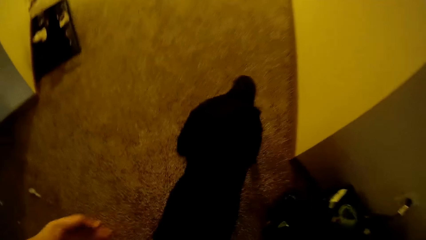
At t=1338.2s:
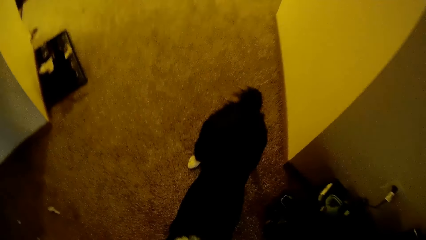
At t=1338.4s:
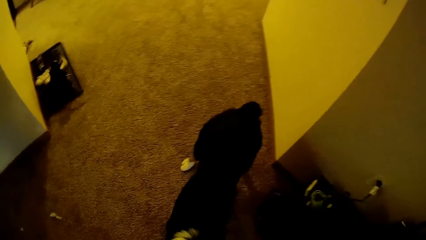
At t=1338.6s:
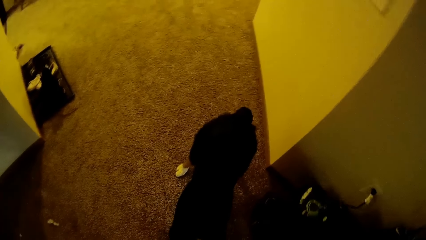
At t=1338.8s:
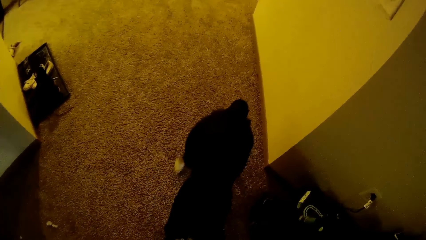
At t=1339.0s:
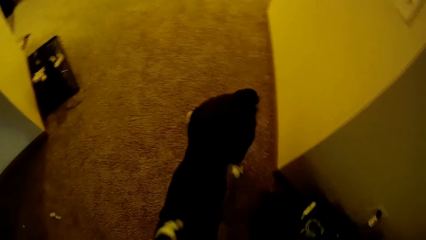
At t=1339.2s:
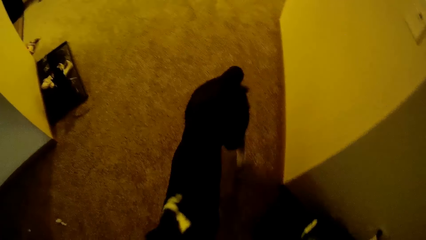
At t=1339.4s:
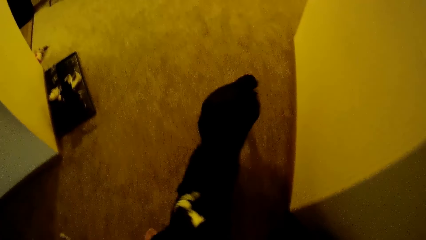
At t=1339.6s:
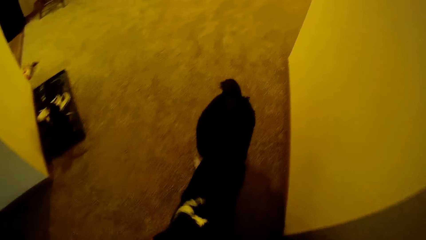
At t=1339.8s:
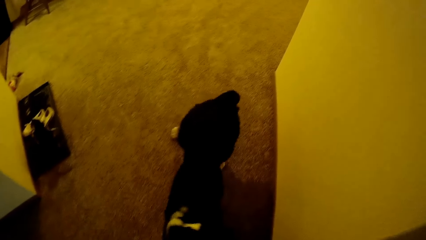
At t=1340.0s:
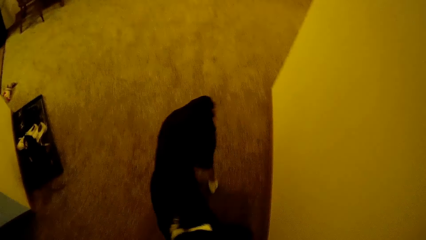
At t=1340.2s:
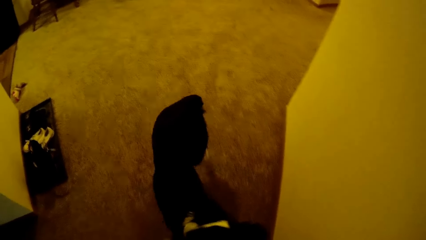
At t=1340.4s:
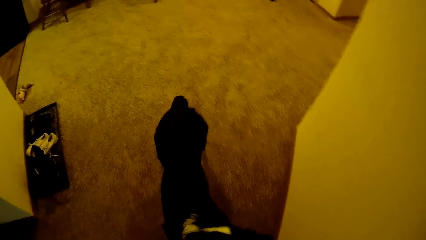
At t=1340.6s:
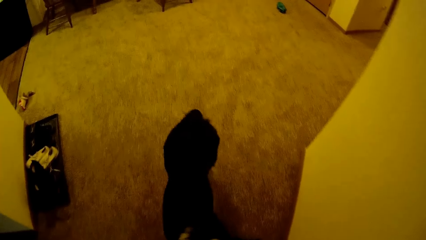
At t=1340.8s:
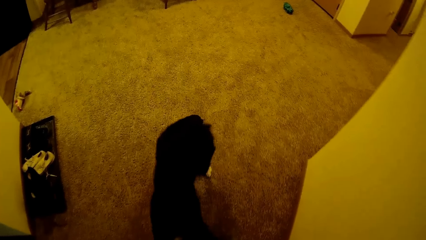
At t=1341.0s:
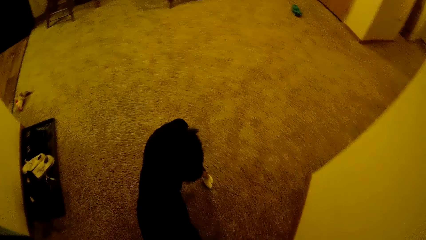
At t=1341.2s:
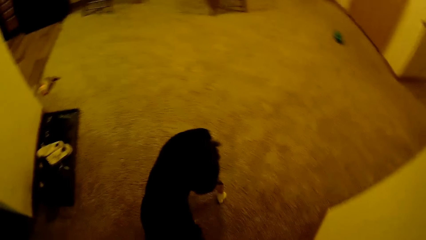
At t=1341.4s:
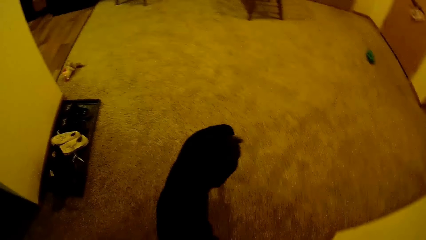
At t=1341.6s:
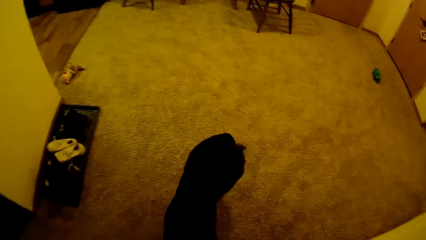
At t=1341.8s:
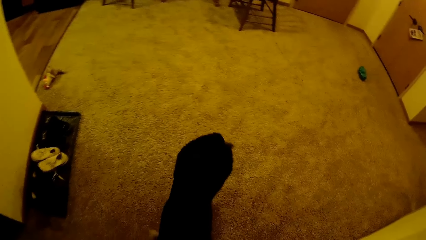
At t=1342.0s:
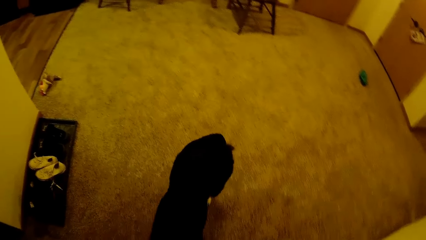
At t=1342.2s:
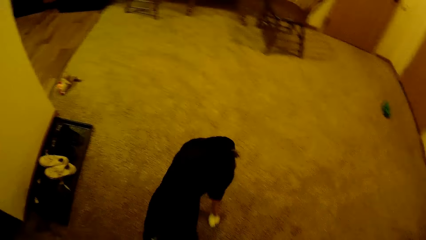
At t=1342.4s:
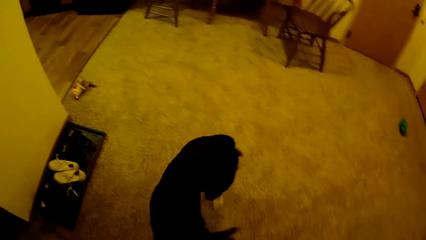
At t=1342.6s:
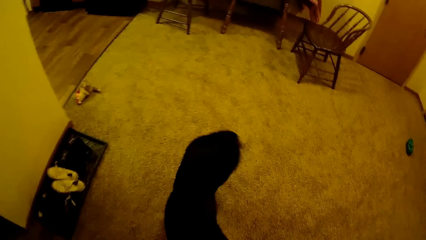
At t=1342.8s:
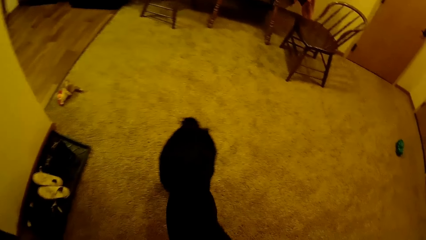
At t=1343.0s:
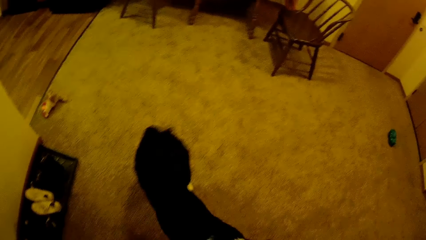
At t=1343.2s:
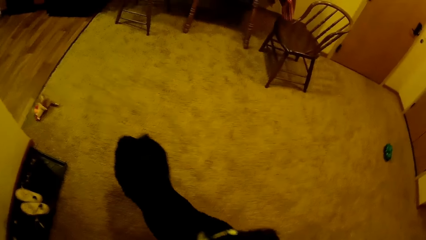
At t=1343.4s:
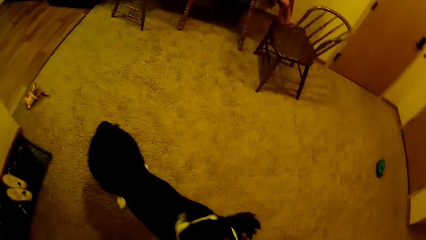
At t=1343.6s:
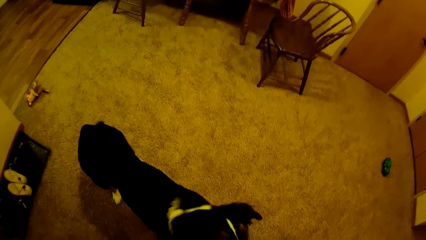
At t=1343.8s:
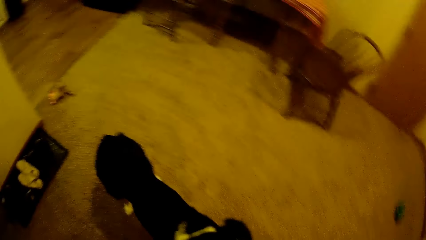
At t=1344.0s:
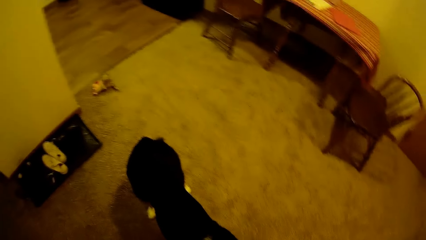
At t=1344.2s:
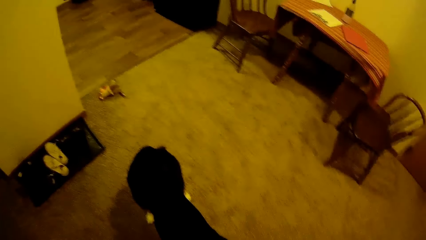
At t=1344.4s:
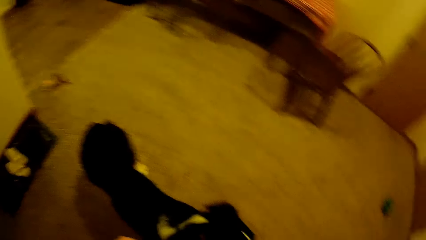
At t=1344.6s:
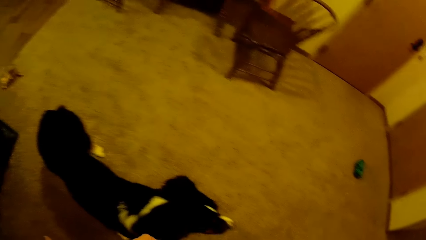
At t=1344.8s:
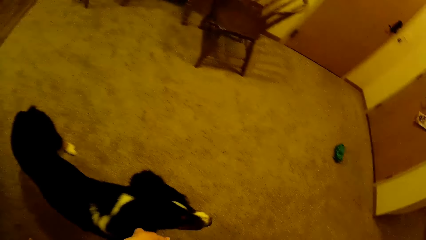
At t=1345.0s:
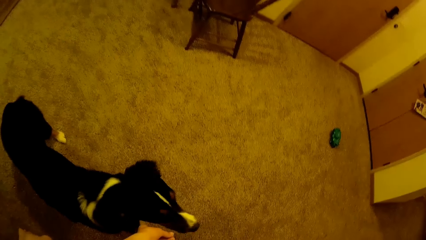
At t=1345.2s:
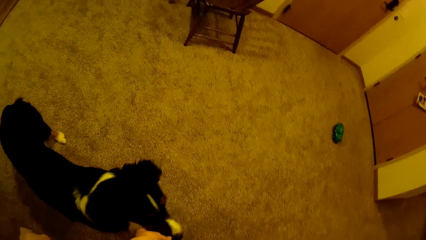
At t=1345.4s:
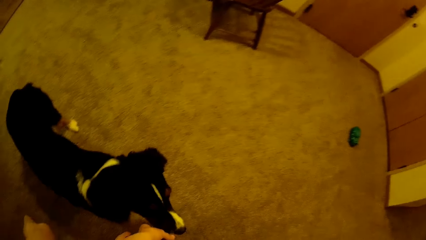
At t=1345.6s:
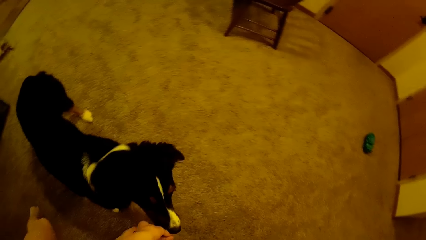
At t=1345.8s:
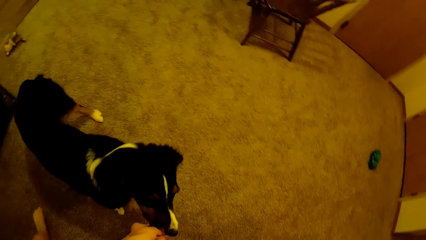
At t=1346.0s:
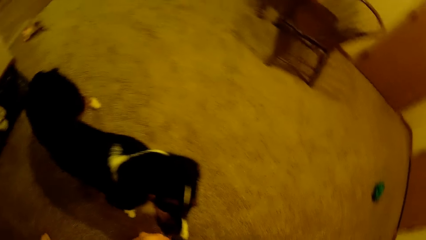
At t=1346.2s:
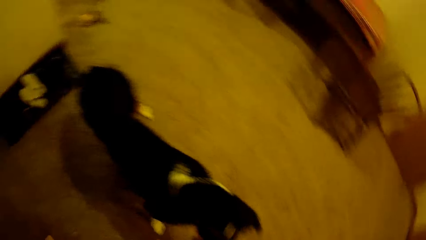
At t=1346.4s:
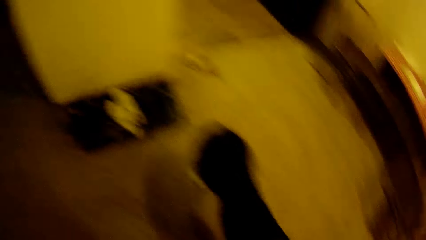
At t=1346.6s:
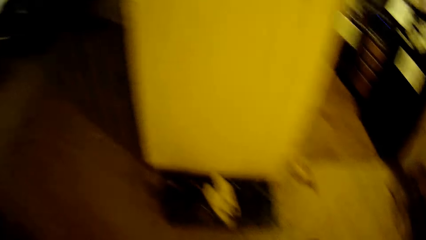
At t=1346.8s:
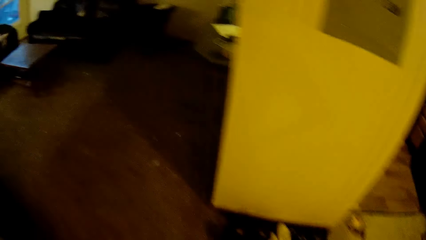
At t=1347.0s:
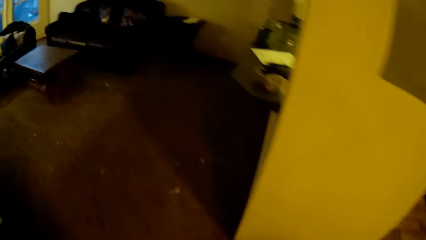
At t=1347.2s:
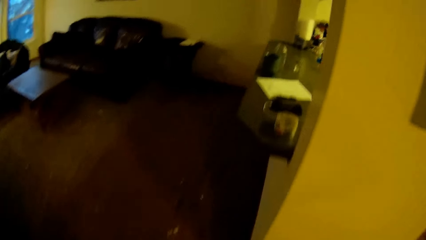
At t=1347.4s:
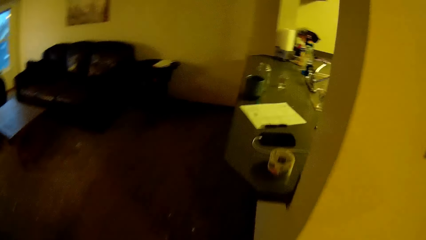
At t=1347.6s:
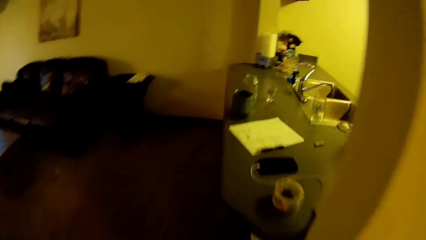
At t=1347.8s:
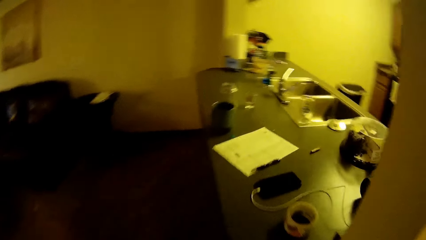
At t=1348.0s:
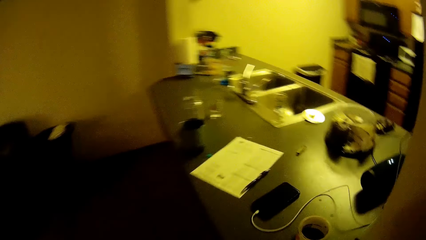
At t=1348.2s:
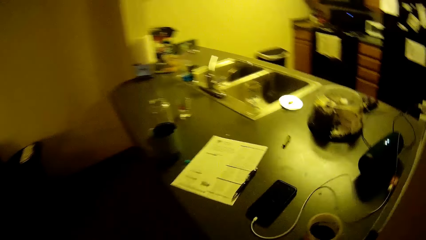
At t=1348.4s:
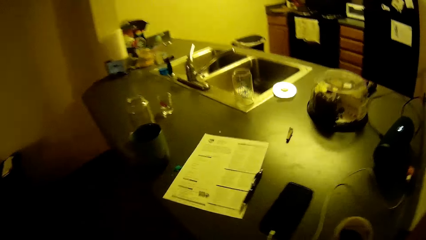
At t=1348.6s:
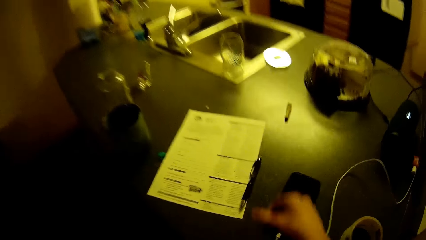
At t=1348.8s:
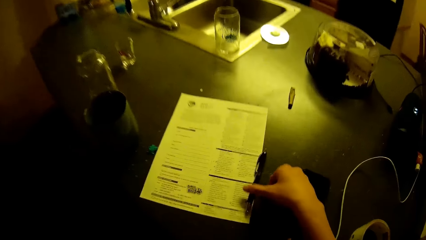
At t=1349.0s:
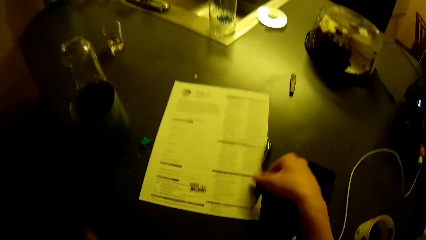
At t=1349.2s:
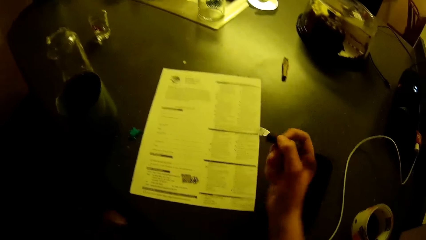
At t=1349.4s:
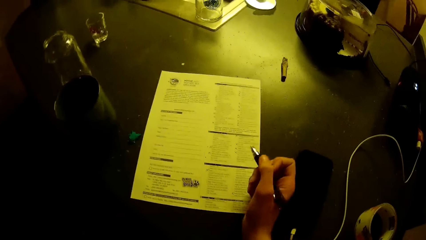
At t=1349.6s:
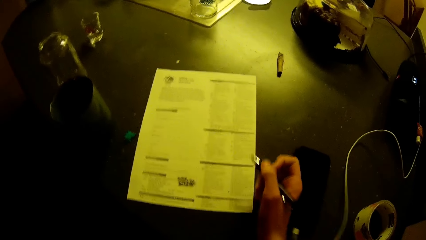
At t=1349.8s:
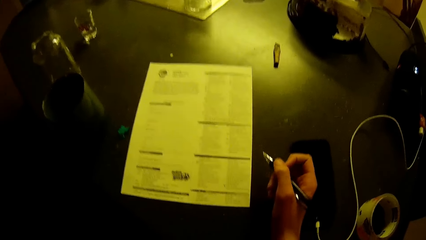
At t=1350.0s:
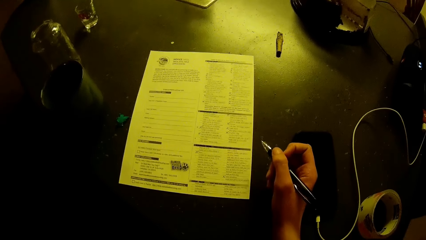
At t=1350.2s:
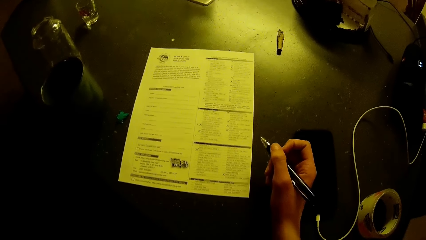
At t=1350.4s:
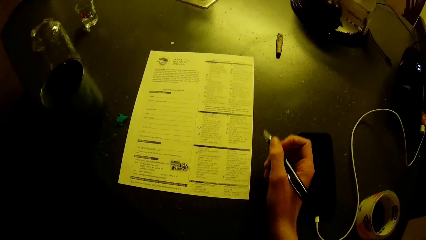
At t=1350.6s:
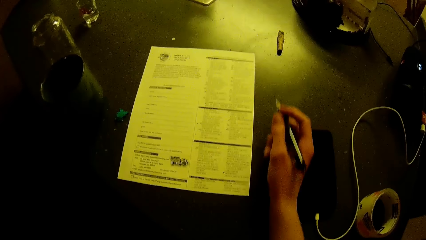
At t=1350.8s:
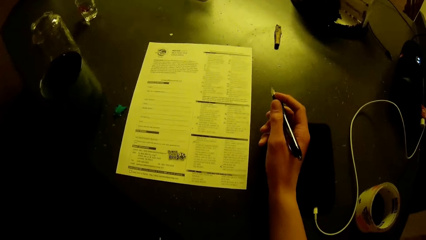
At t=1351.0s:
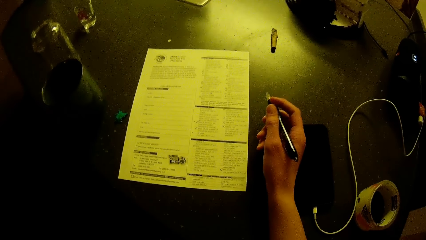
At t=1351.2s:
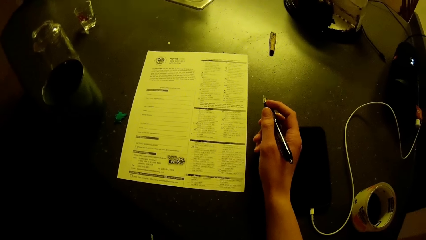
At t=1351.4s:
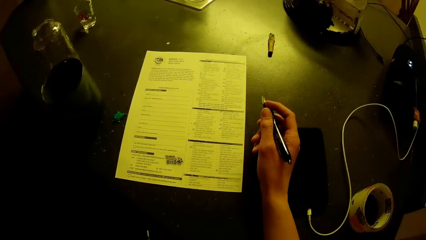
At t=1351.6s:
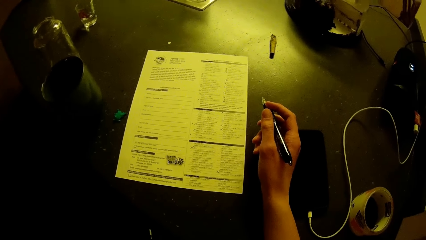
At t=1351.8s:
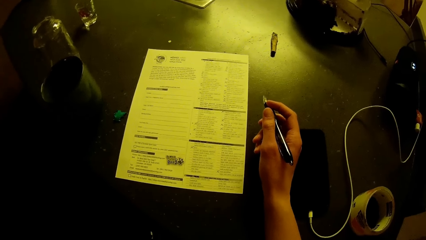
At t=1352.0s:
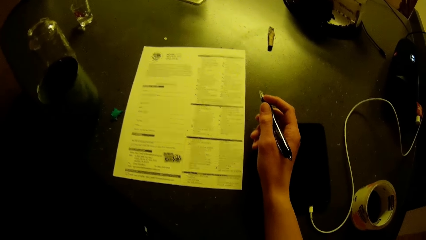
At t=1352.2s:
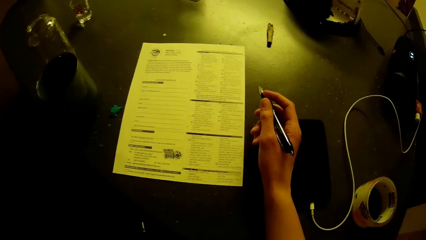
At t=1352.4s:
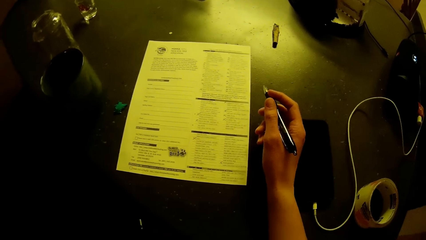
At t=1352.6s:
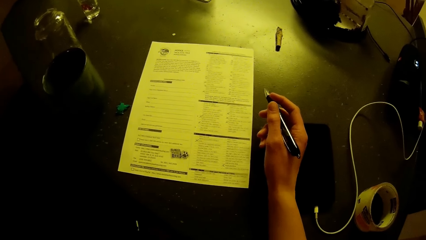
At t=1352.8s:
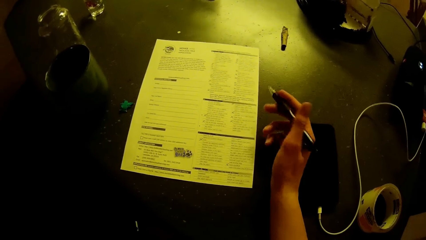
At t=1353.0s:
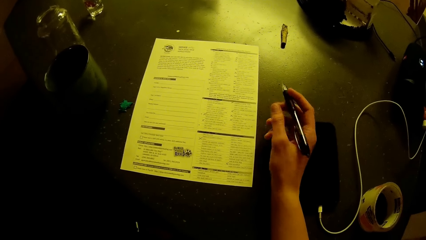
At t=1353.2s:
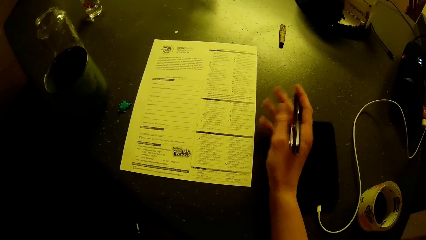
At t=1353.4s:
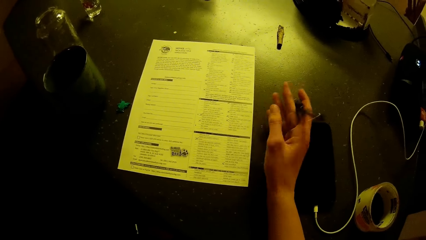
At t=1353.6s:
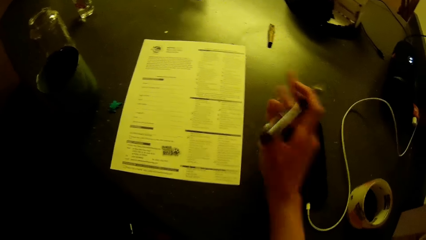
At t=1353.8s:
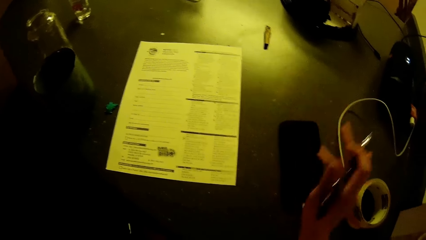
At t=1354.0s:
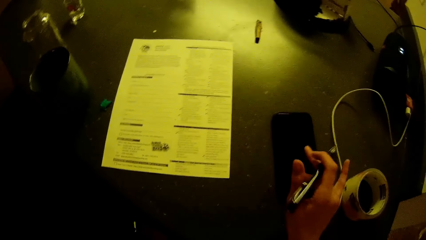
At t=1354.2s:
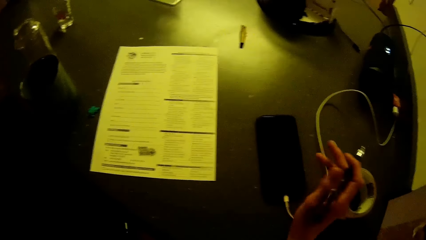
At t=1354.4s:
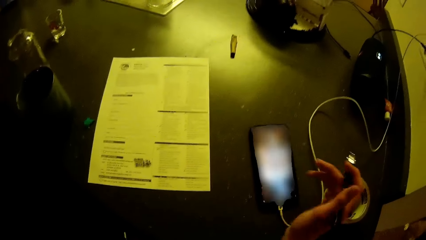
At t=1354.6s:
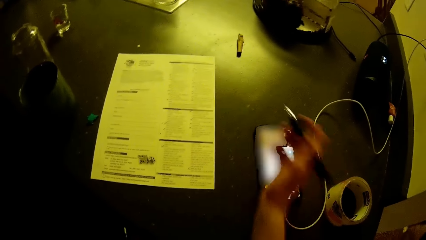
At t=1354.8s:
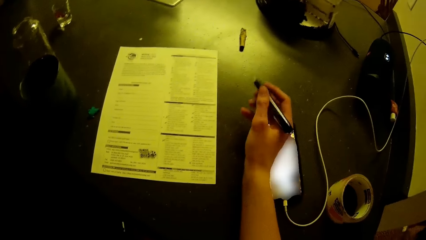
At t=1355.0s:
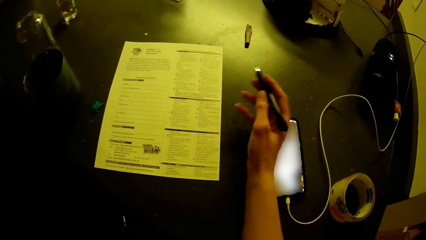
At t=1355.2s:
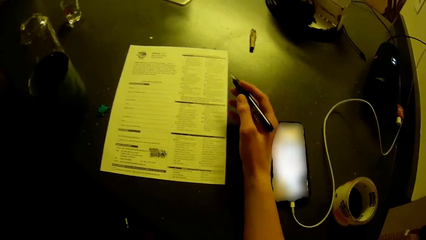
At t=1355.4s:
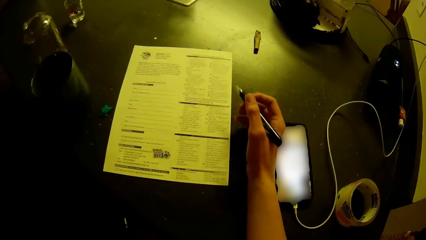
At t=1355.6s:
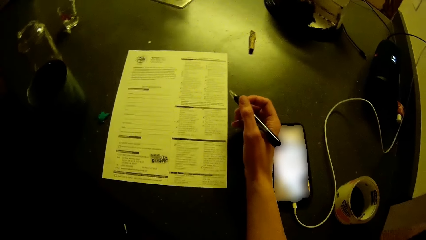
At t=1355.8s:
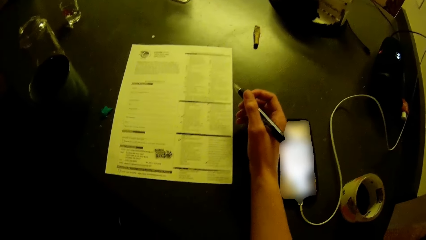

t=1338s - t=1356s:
The camera wearer plays with the dog. He walks across the room. He picks up the pen on the table with his right hand. He looks at the piece of paper. He plays with the pen in his hand. He operates the mobile phone on the table with his right hand.
